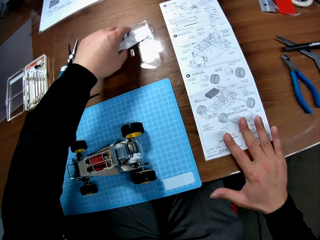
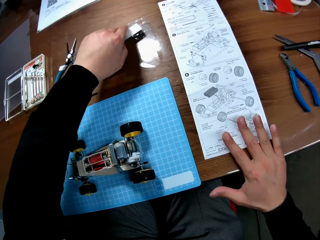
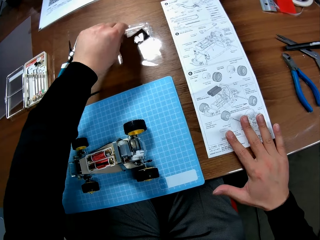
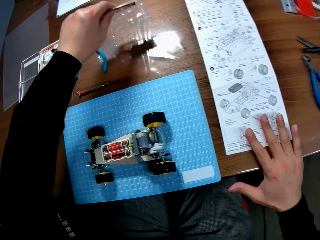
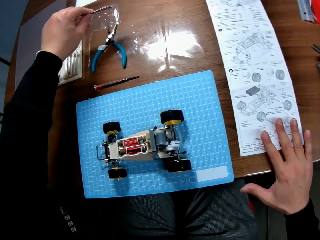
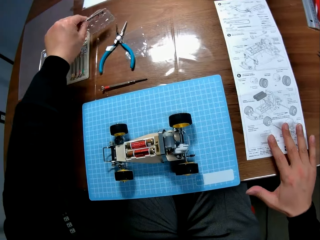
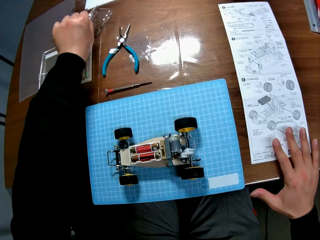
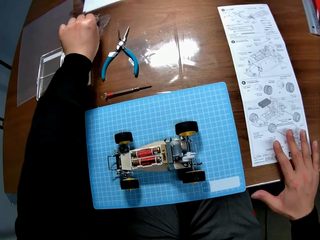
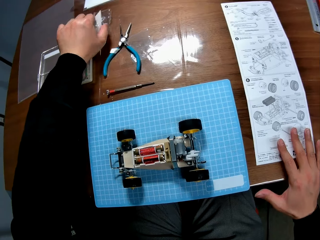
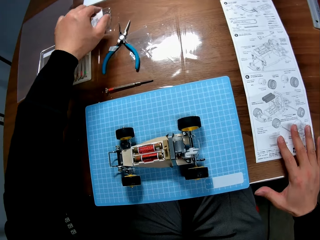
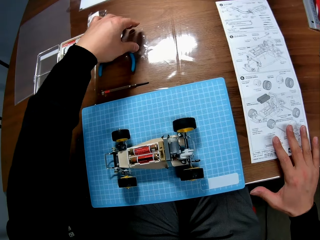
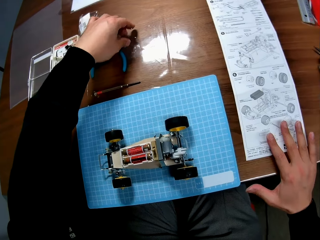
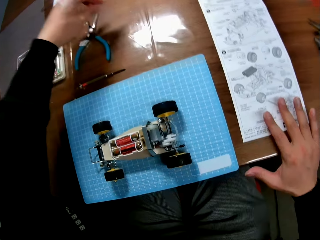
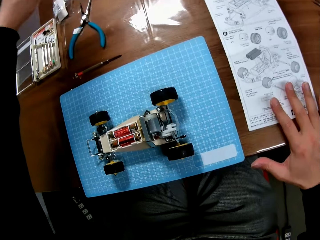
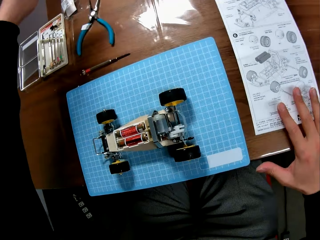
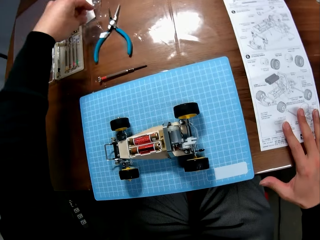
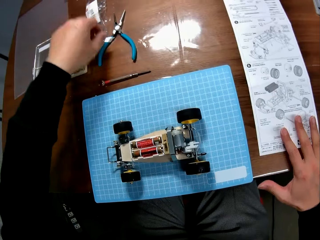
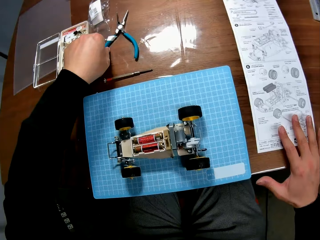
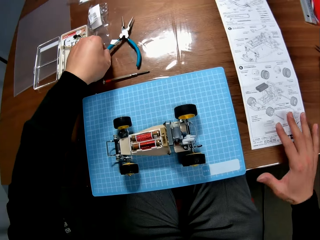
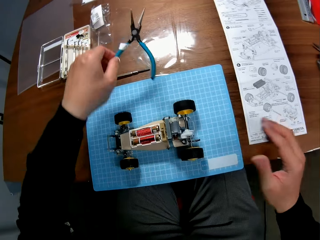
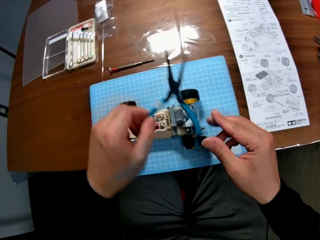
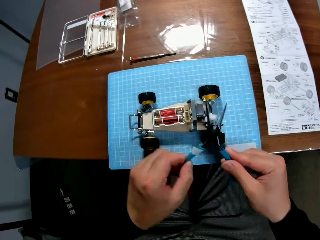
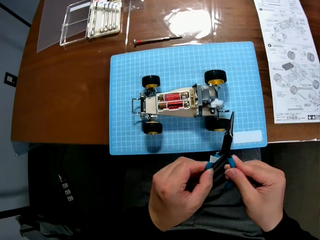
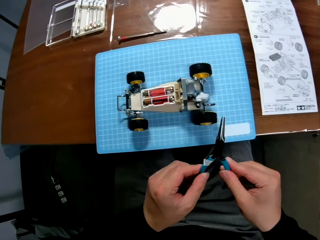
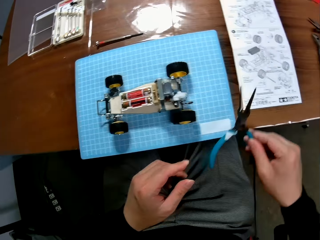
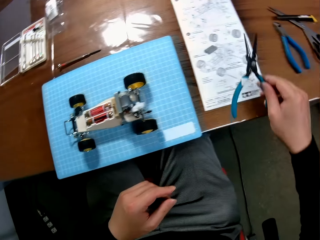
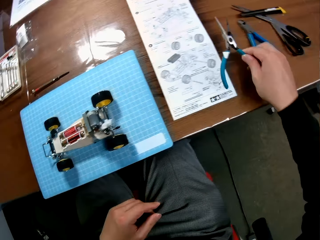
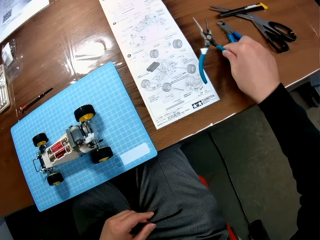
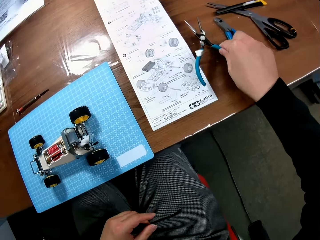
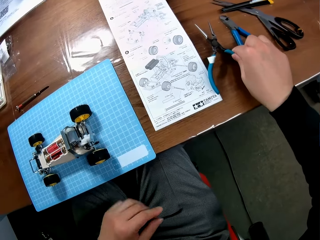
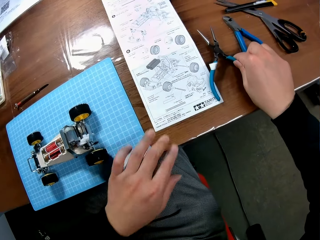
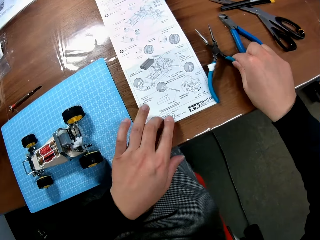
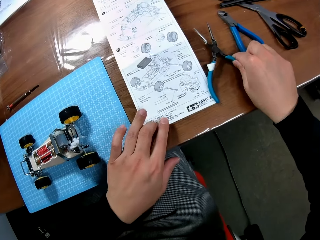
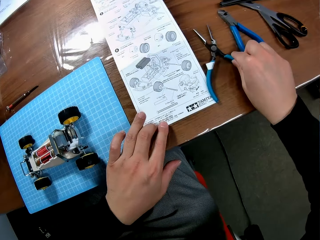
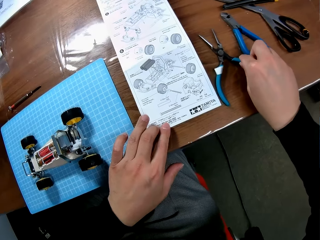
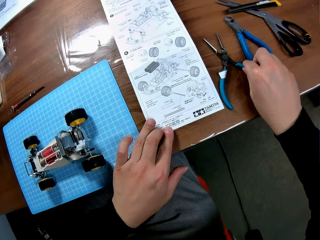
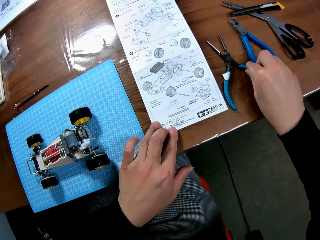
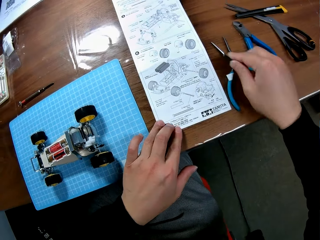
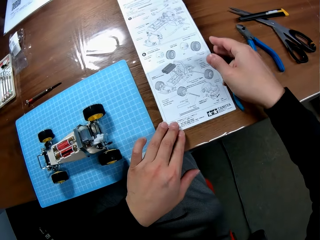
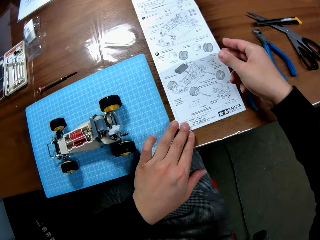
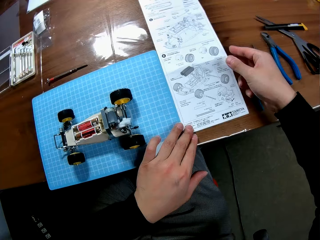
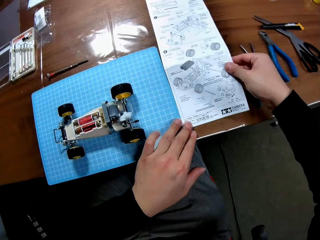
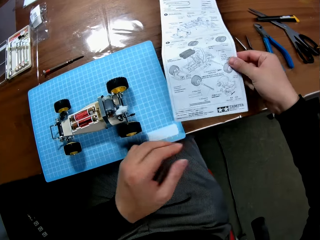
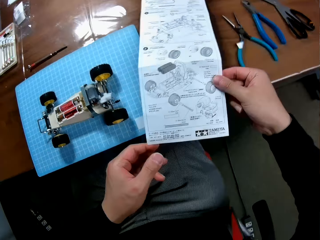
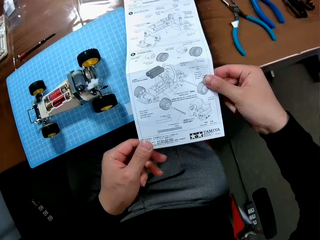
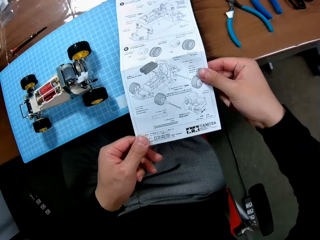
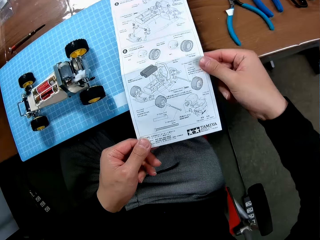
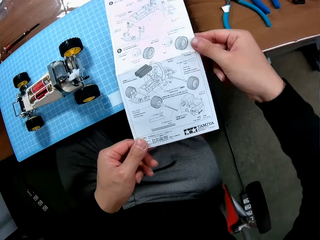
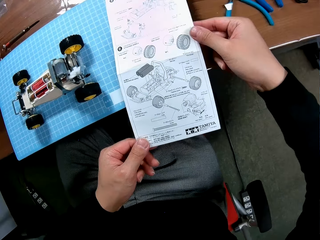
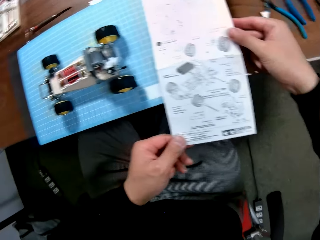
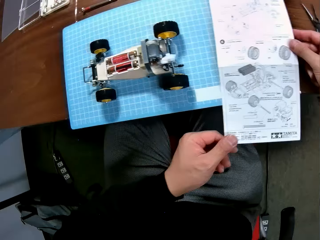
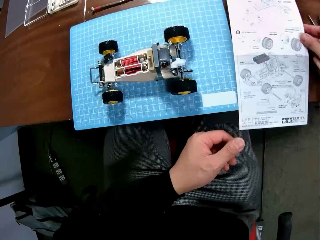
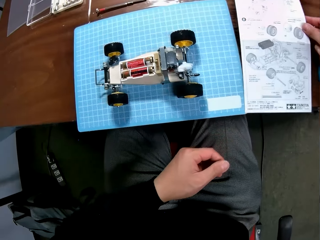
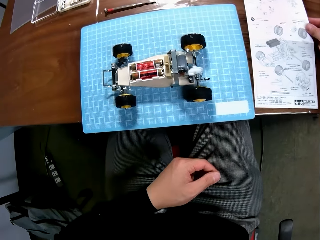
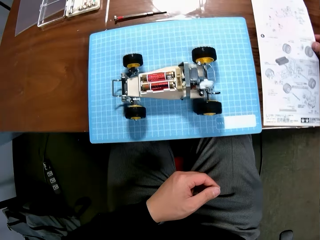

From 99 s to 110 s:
The camera wearer picks an object and moves the object. They pick a paper and move the paper. They pick mini nose pliers and move the mini nose pliers. They place the mini nose pliers on the table. They pick the manual on the table and stare at the manual.

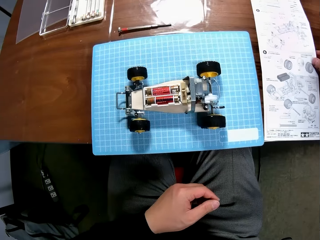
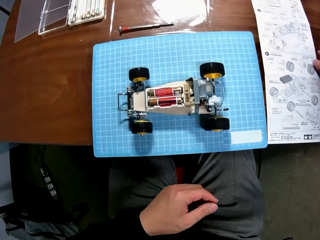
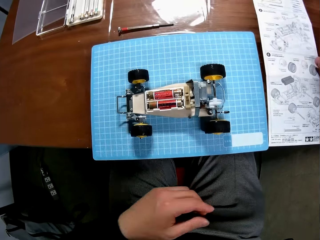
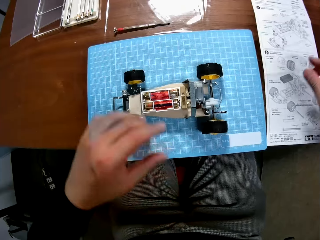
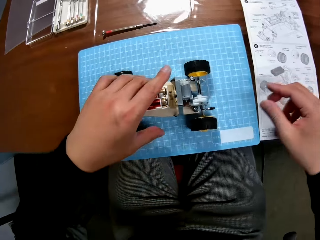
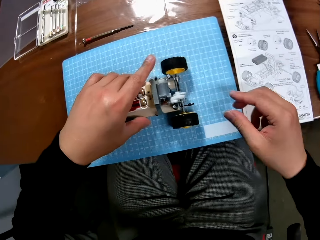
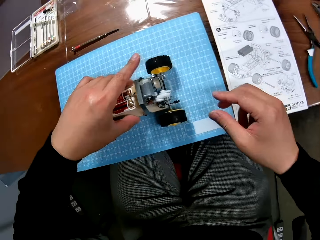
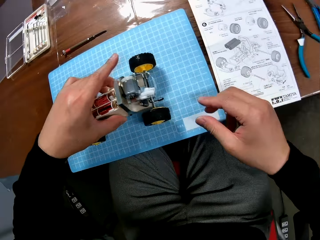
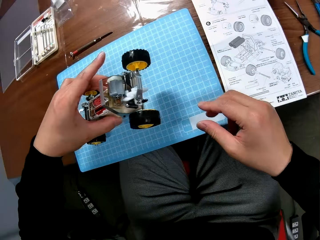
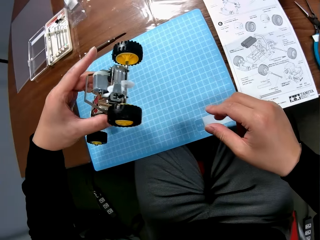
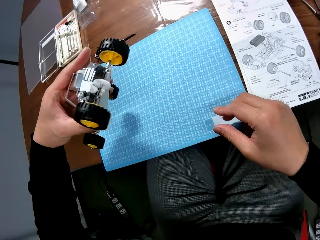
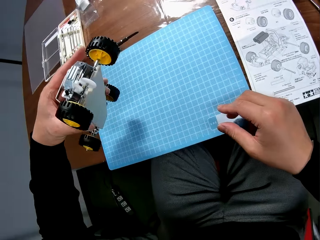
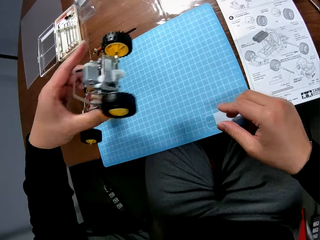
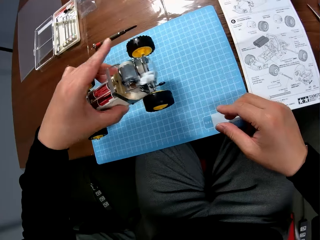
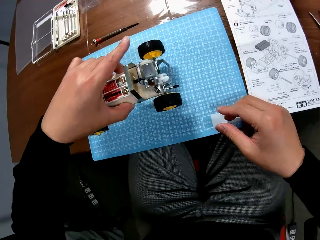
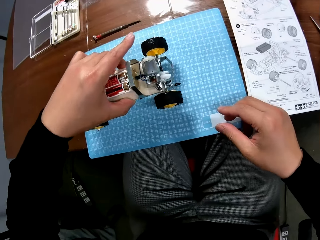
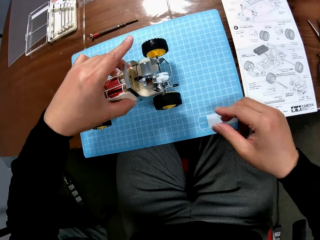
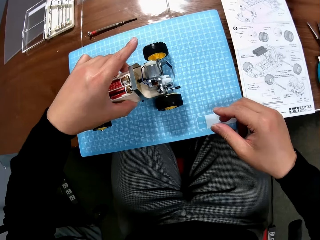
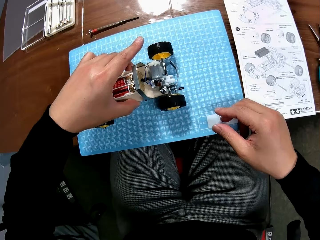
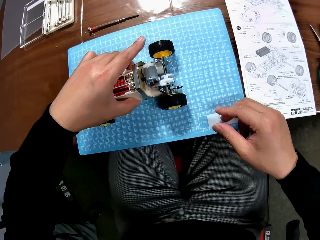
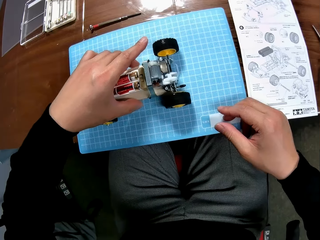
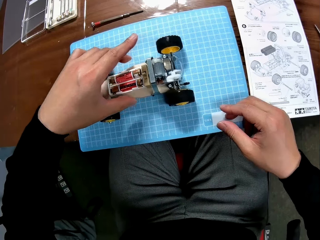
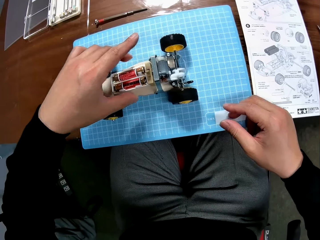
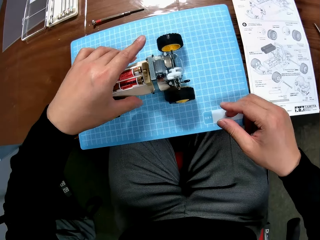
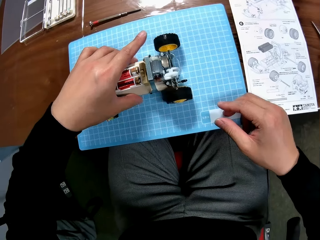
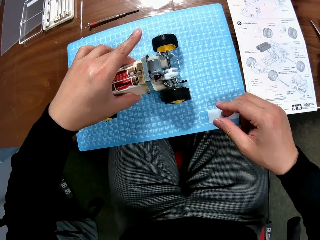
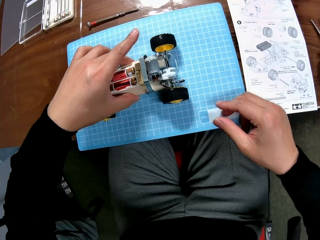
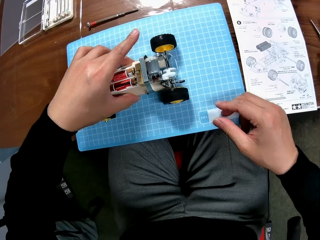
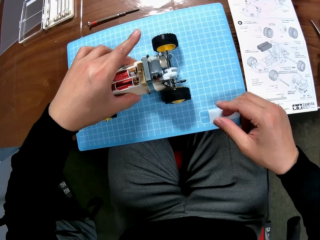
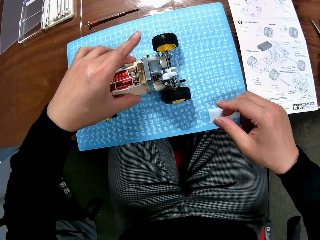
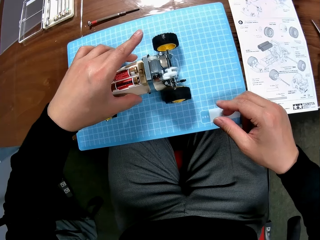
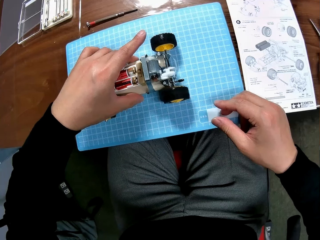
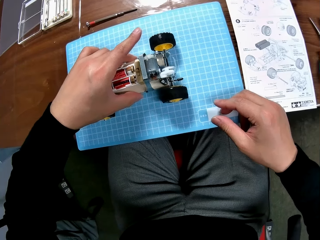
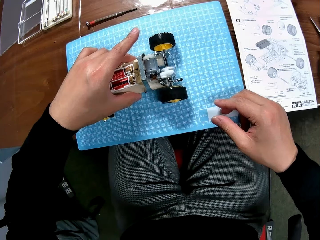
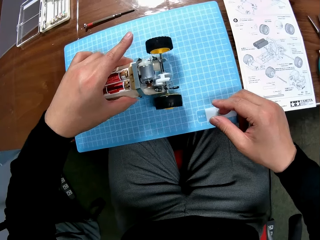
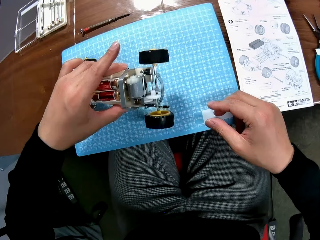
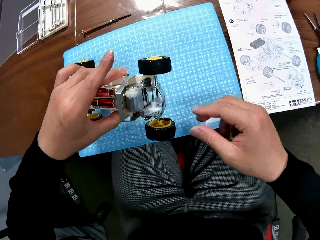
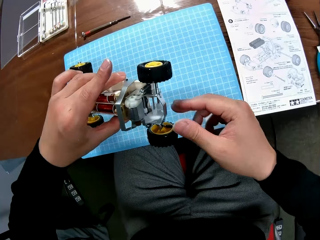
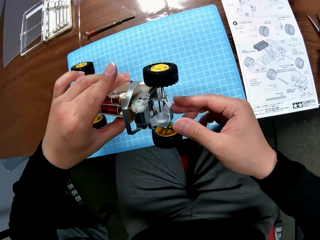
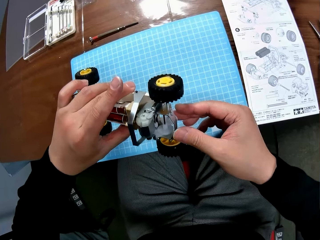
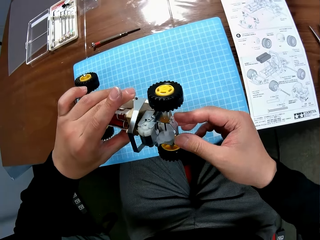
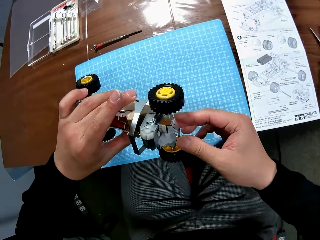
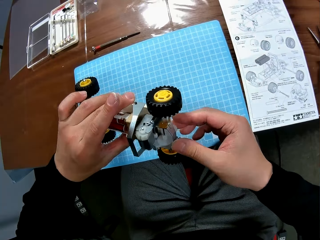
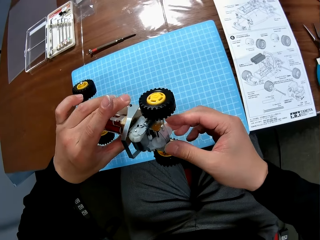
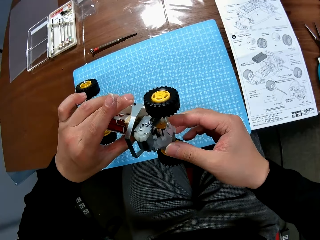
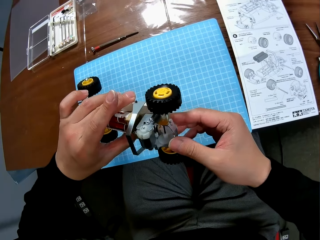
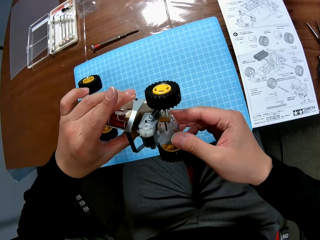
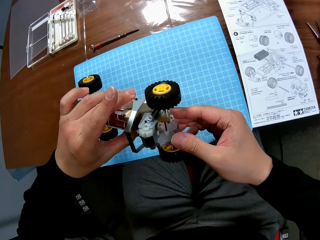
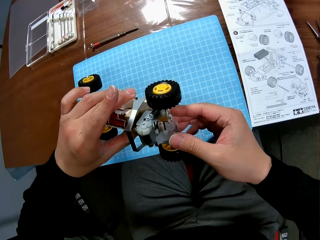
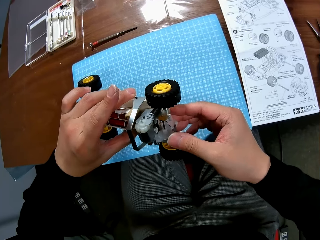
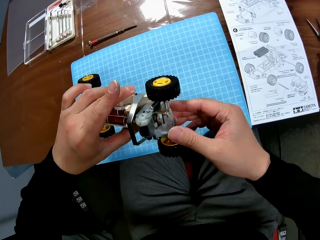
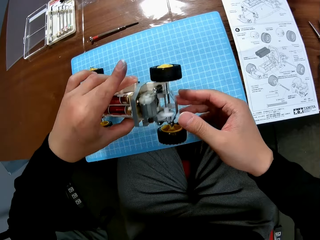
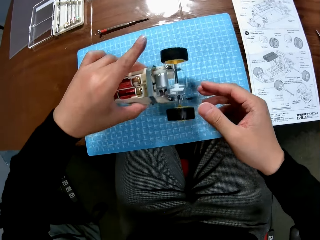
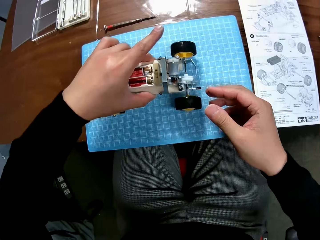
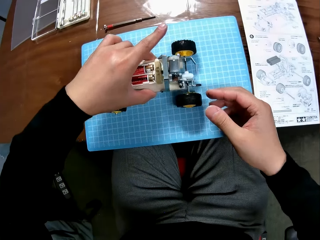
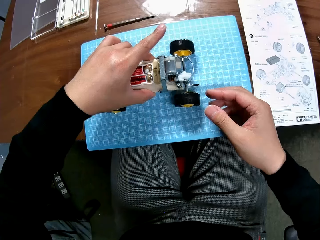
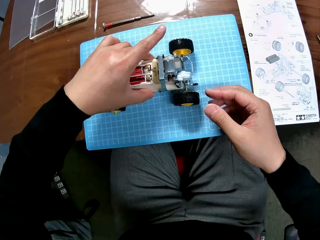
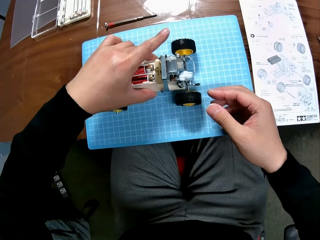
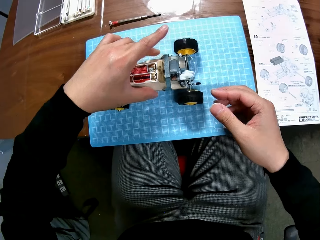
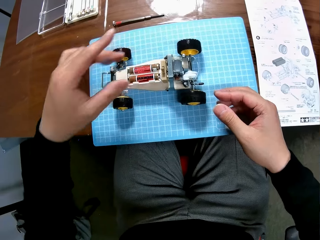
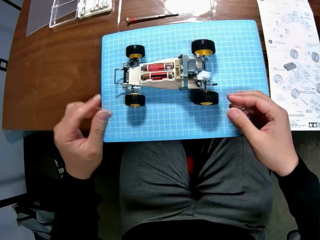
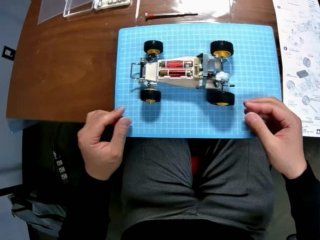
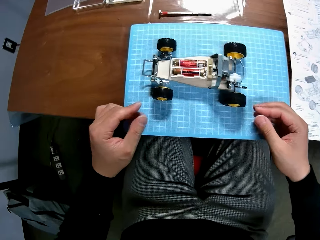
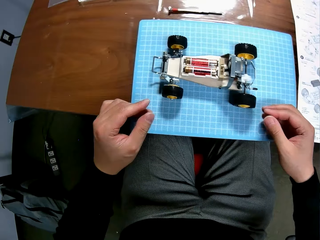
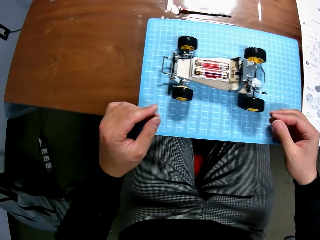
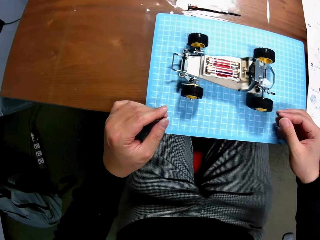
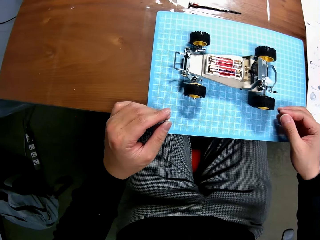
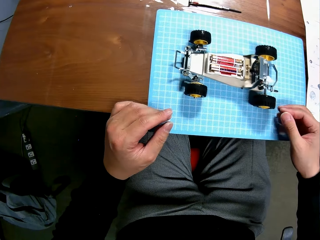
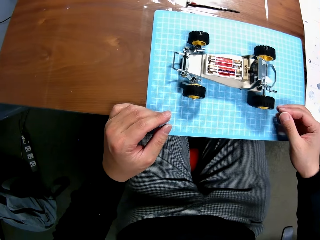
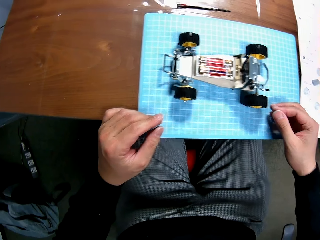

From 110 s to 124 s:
The camera wearer places the manual on the table. They lift the RC car. They place the RC car on the cutting mat. They hold the RC car. They lift the RC car again. They adjust the RC car. They place the RC car on the cutting mat.
